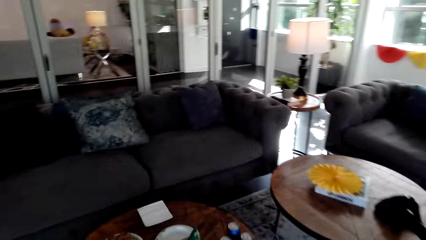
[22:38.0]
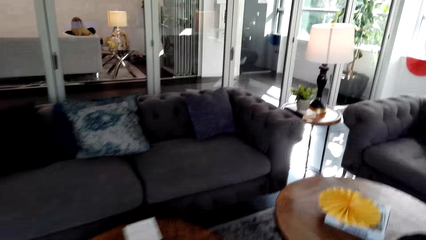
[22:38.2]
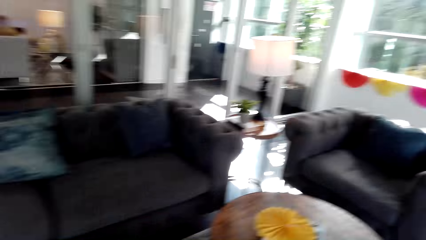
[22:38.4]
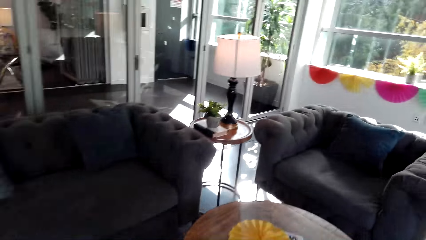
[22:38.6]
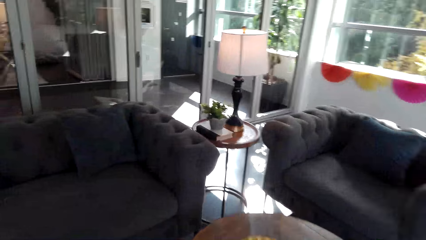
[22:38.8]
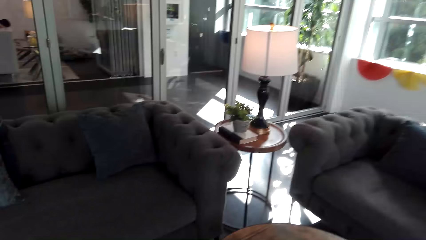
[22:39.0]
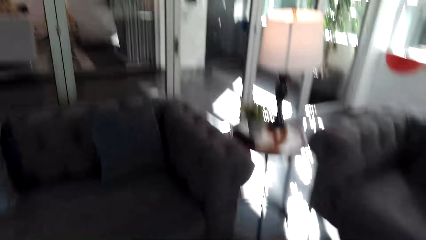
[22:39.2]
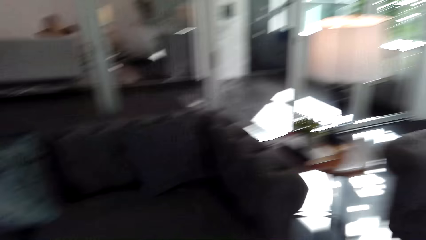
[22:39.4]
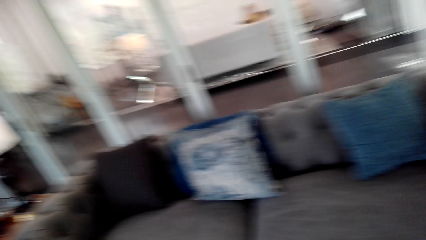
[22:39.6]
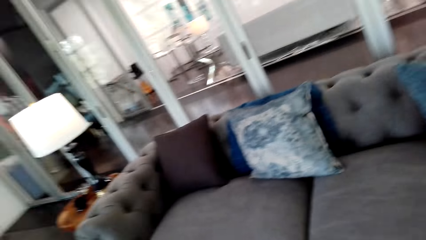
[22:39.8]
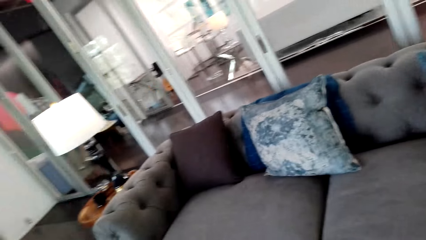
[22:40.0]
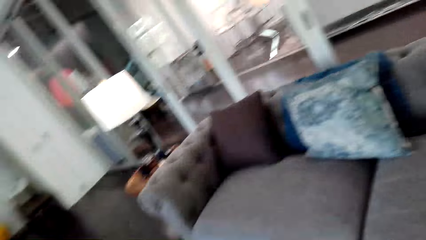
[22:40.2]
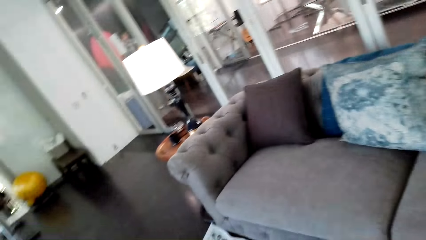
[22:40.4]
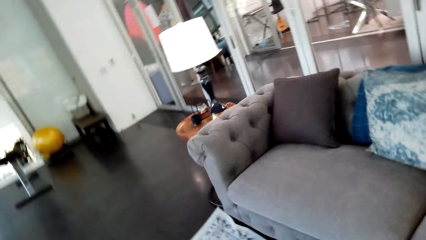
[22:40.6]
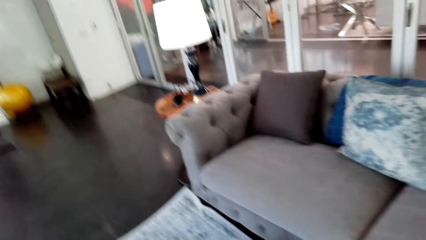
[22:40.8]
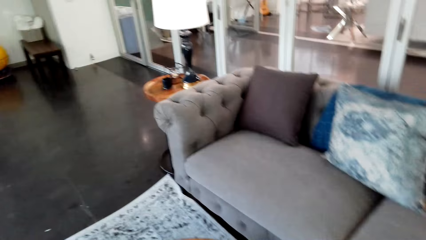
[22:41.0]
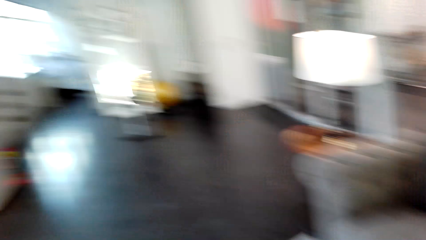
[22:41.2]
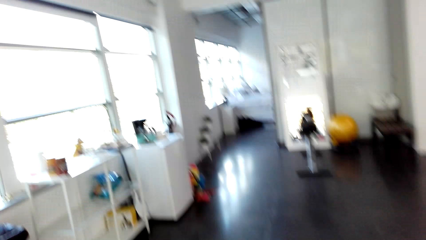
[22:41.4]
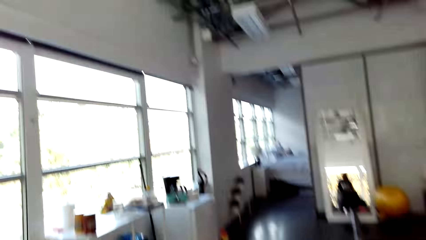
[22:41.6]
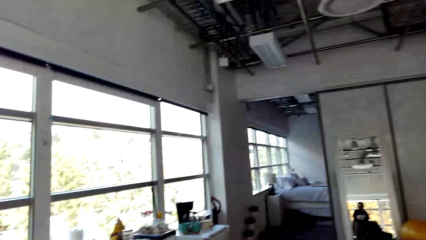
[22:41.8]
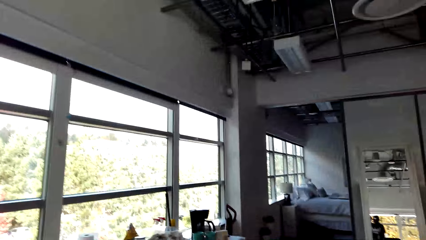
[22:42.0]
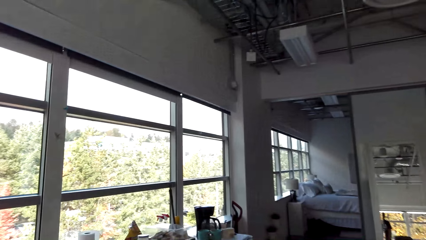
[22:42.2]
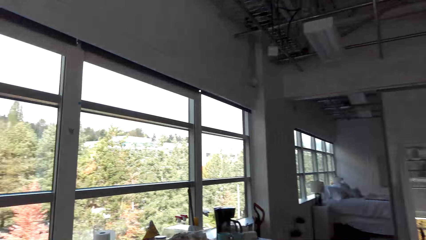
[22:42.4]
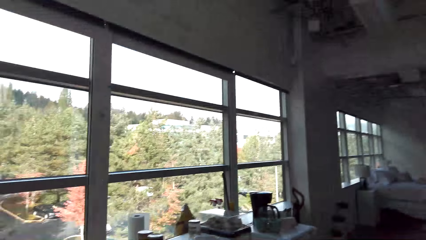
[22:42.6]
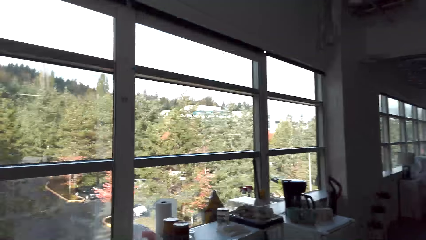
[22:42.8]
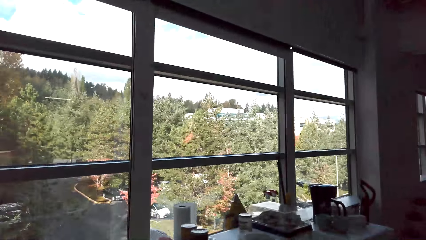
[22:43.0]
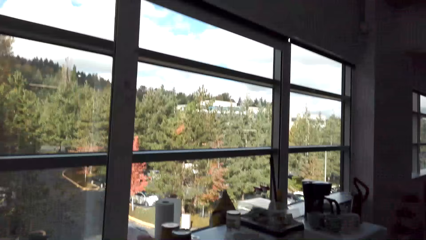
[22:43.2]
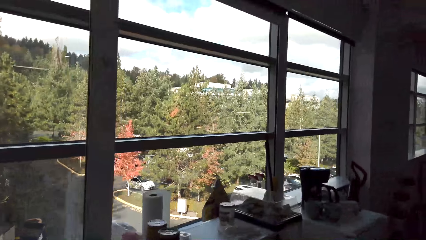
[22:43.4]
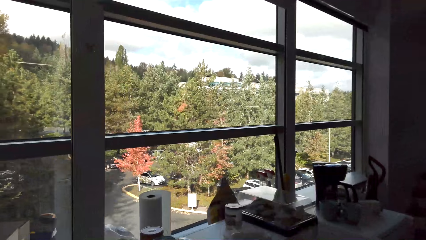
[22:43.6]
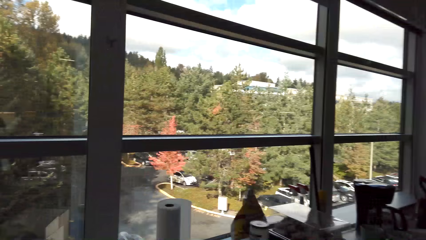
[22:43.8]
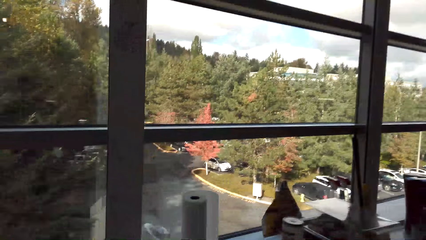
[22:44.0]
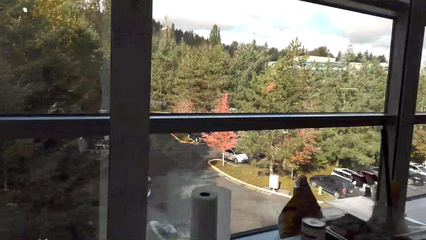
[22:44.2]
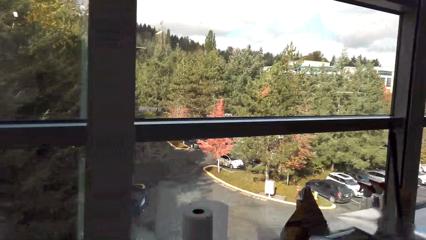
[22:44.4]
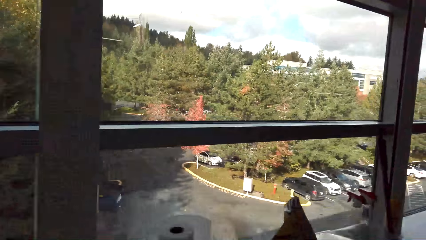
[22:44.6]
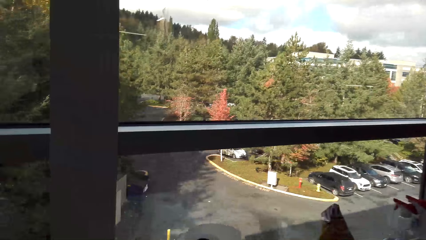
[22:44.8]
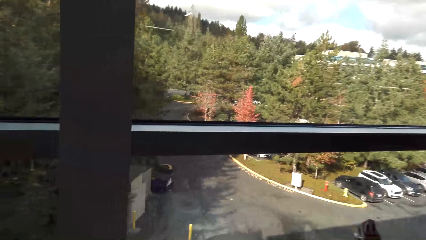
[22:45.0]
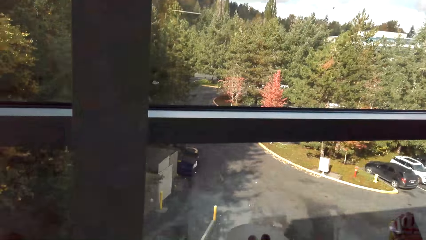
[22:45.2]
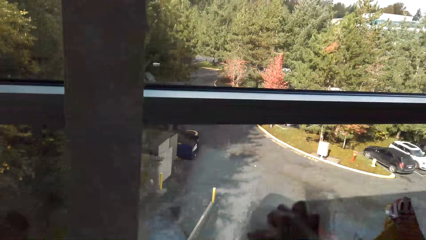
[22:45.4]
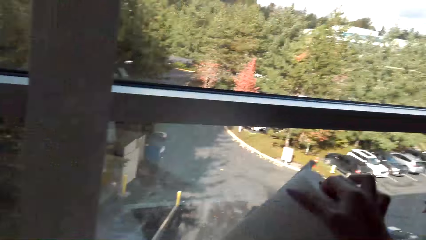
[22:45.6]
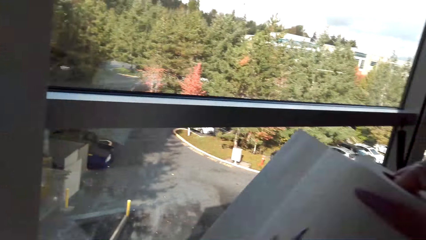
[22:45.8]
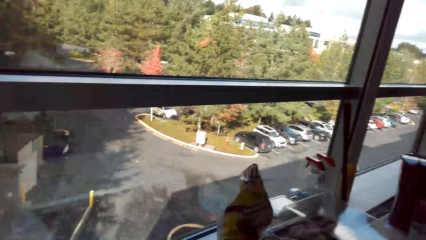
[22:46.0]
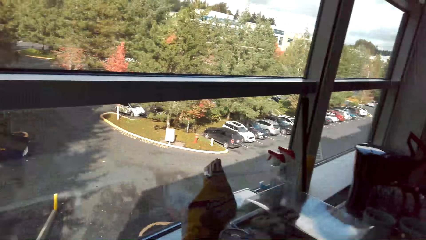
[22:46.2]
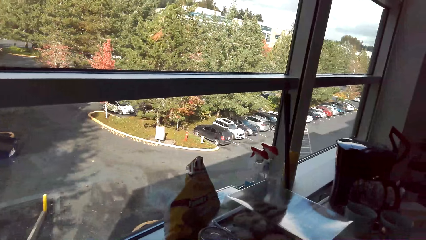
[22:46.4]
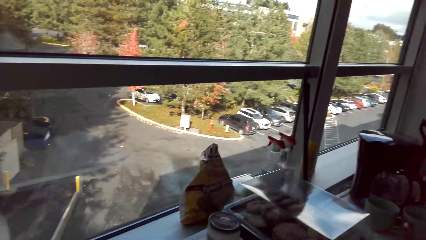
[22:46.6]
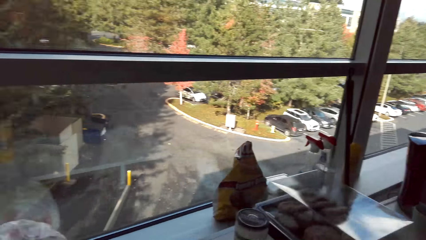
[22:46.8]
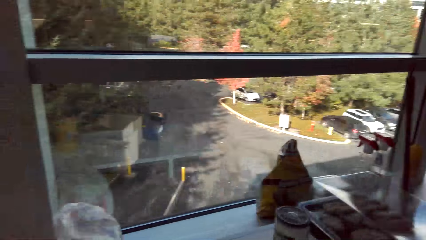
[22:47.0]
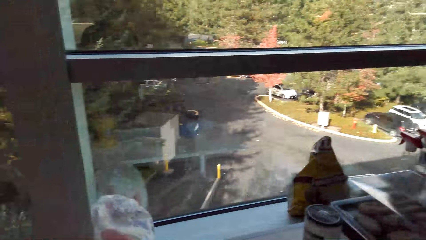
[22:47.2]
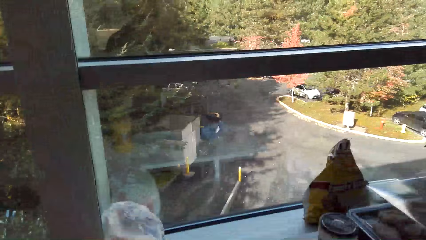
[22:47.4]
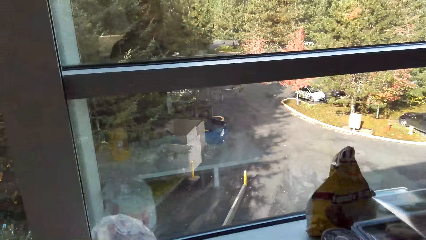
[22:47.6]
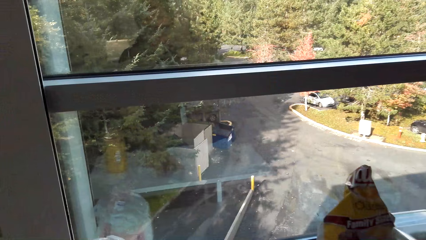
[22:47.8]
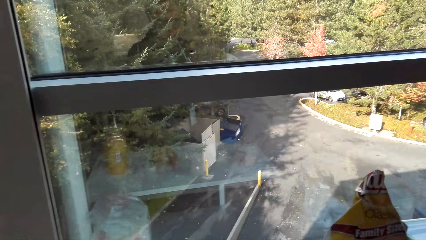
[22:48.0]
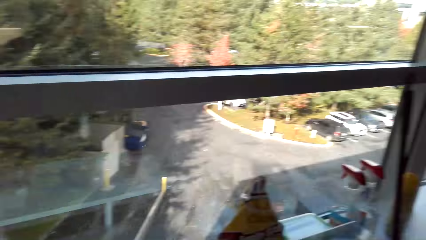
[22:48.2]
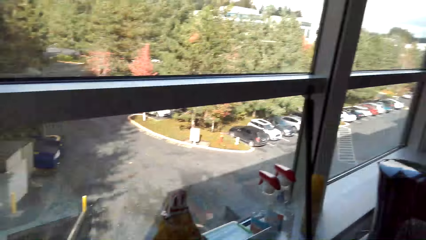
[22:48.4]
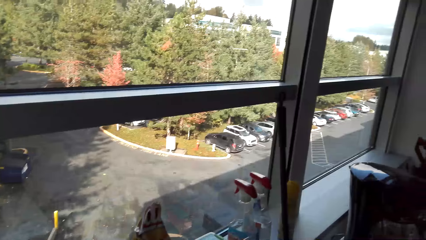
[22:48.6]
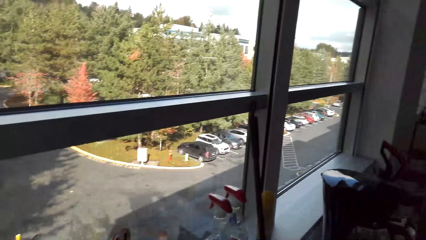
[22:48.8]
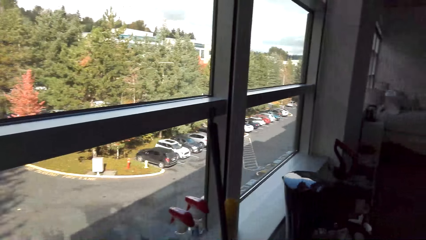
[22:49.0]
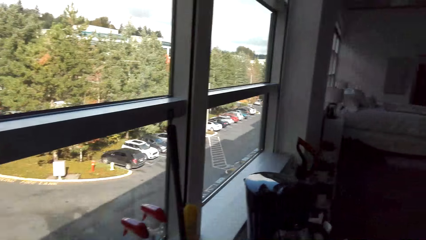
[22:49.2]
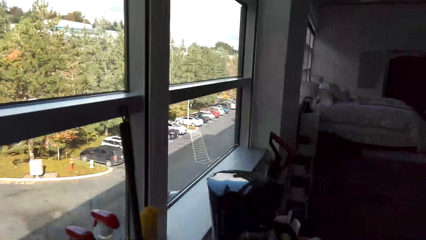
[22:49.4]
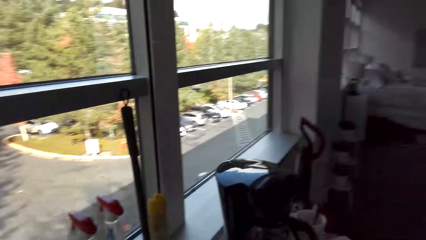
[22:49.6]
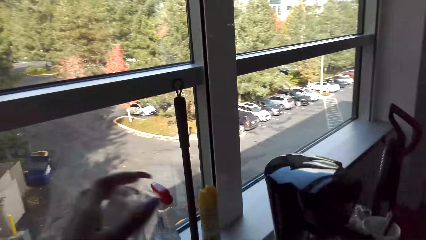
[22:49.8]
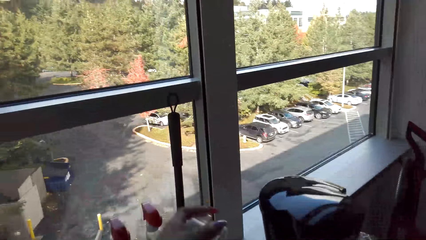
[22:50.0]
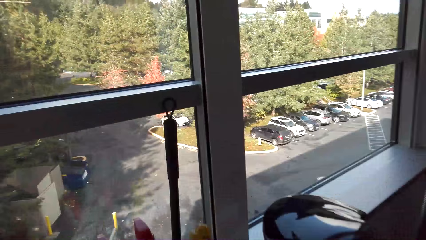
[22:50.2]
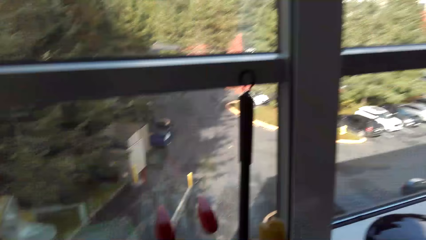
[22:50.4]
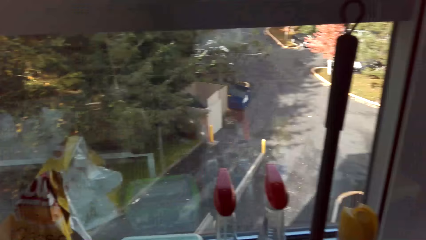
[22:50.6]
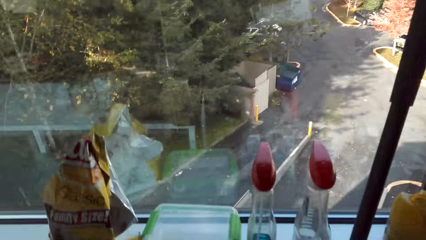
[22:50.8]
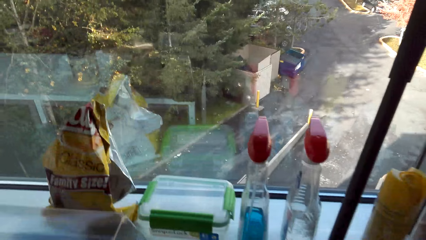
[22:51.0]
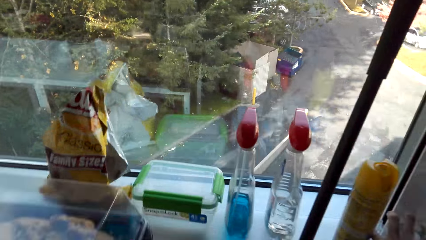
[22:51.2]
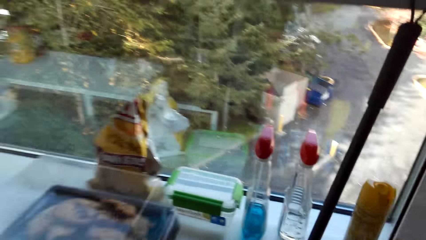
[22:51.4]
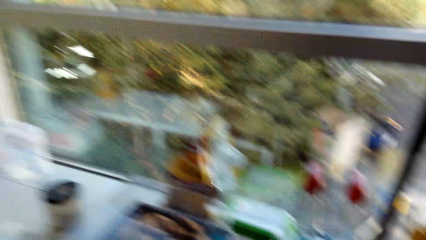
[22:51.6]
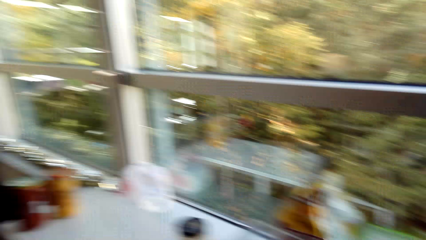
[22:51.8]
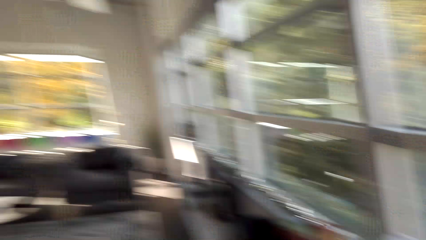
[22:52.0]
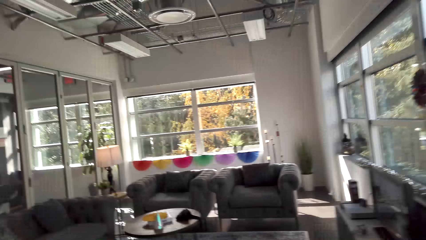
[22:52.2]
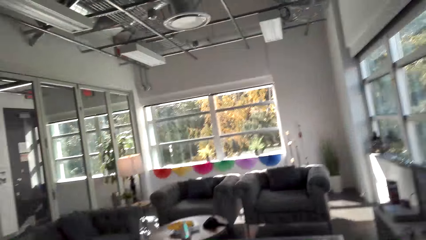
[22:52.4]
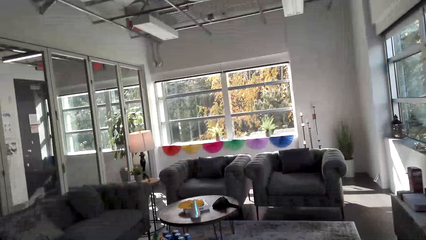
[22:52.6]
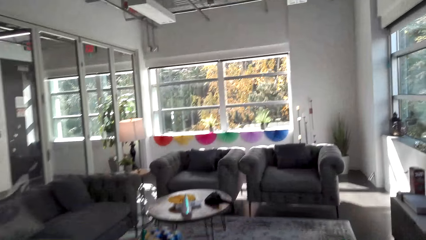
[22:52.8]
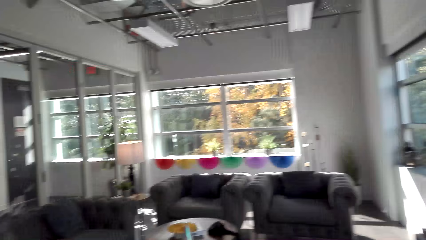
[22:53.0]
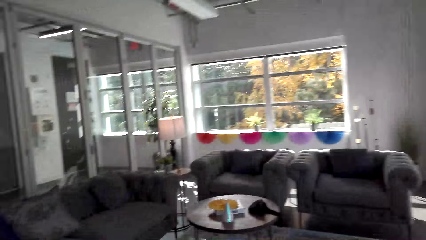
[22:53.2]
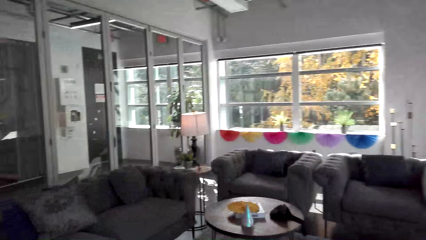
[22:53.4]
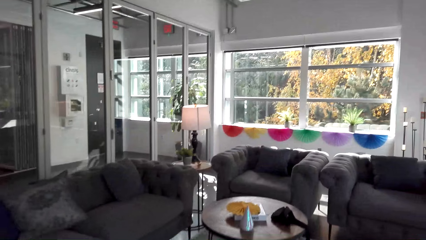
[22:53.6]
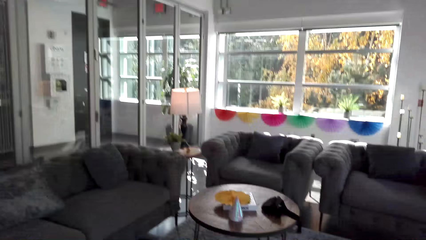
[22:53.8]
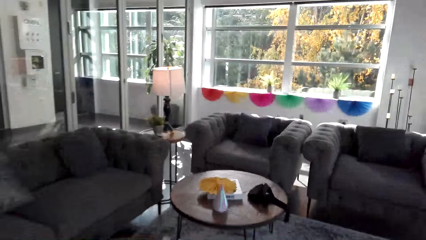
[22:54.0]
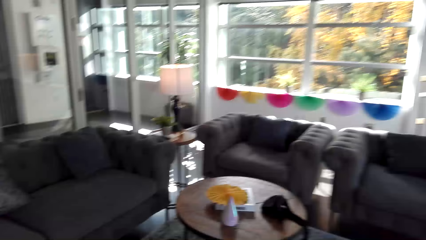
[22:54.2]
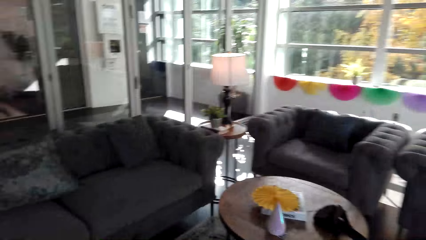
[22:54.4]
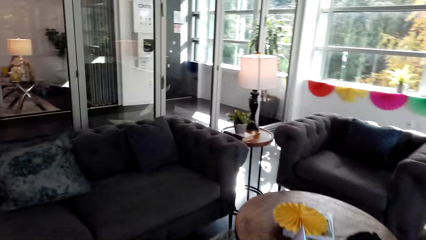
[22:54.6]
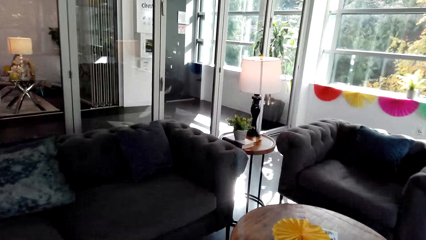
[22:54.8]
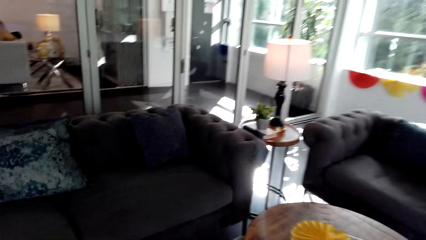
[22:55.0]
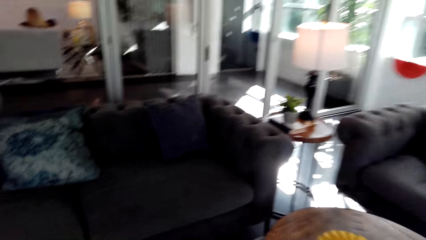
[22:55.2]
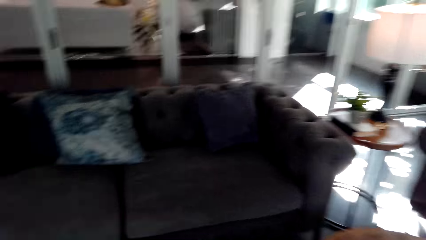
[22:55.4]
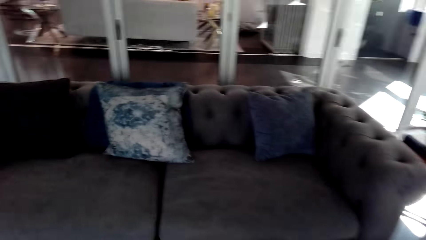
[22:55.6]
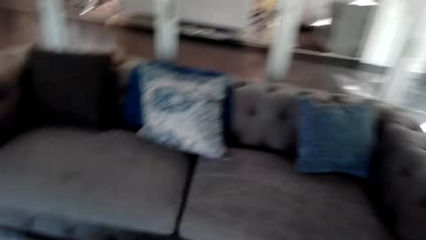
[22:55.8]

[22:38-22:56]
The camera wearer picks up a kitchen tissue. They walk around the room.
